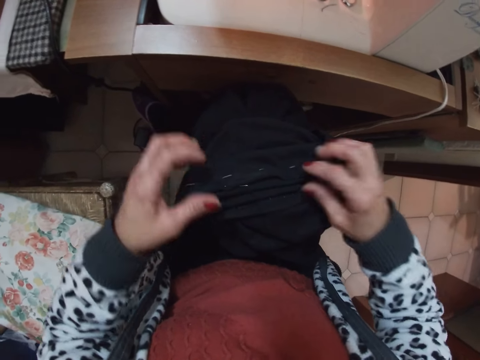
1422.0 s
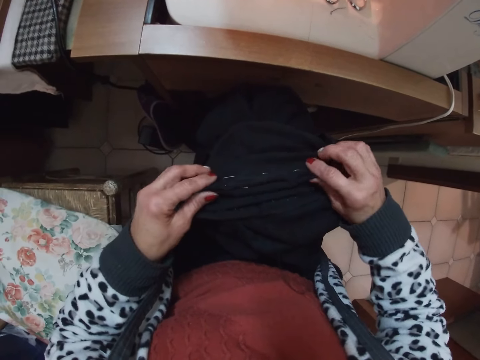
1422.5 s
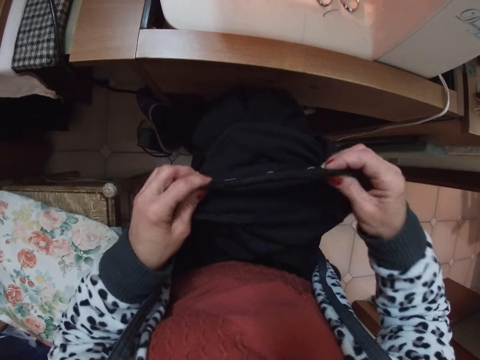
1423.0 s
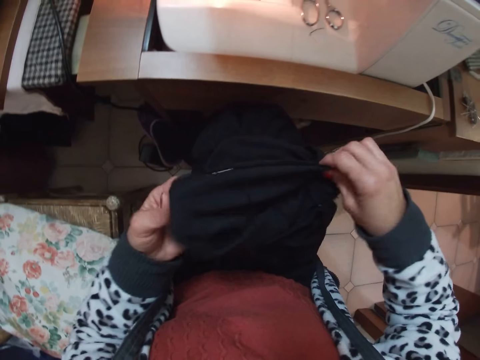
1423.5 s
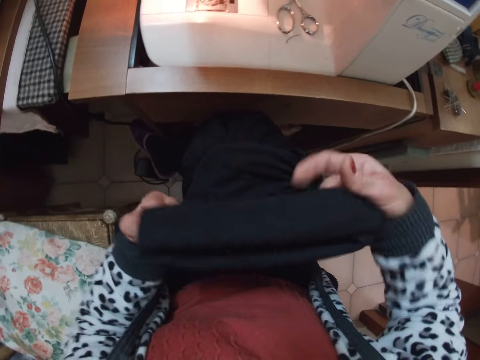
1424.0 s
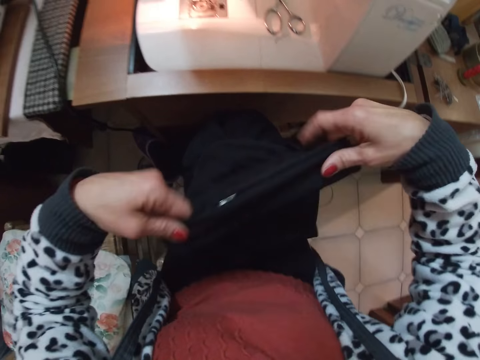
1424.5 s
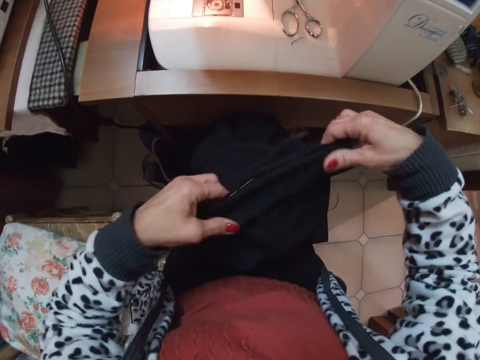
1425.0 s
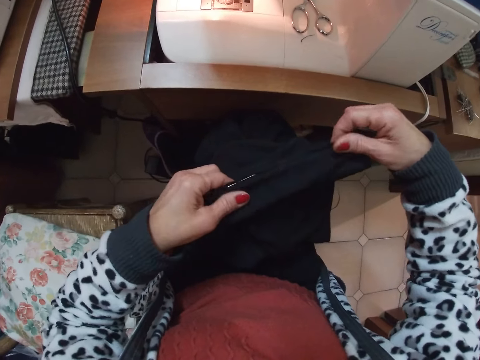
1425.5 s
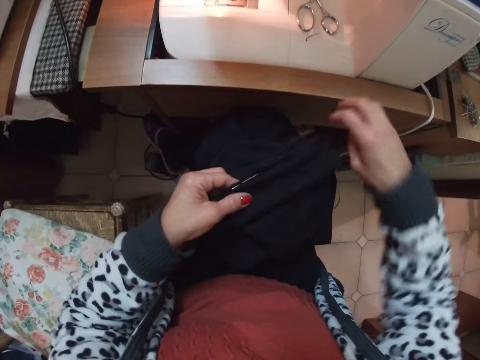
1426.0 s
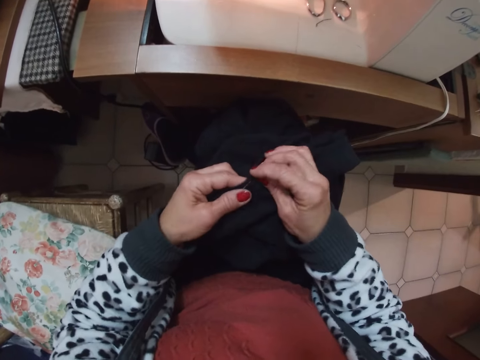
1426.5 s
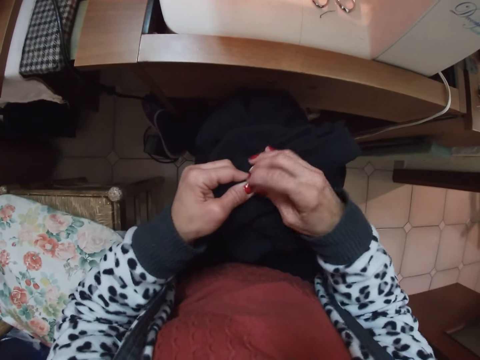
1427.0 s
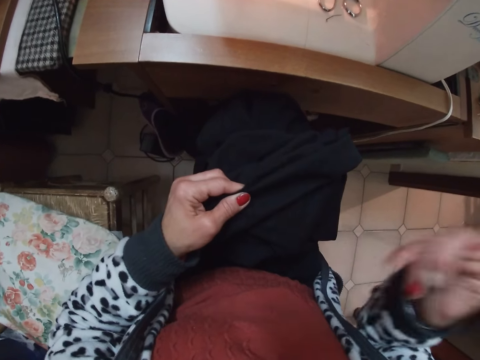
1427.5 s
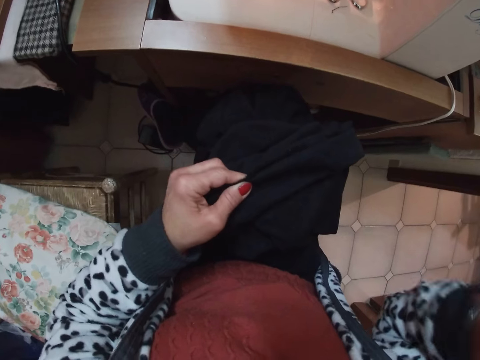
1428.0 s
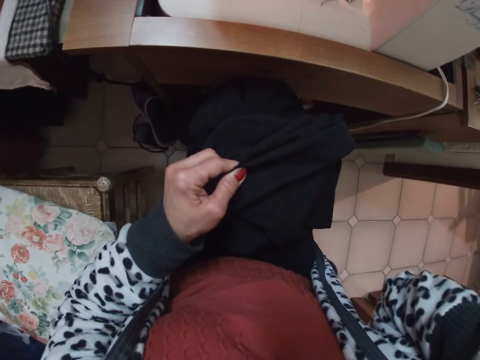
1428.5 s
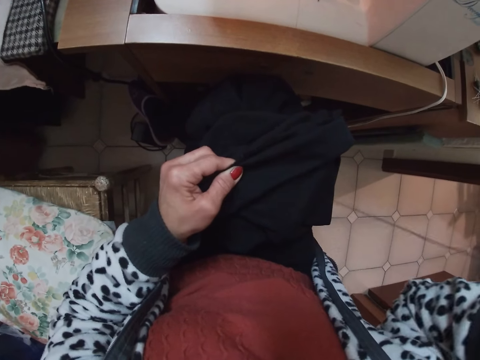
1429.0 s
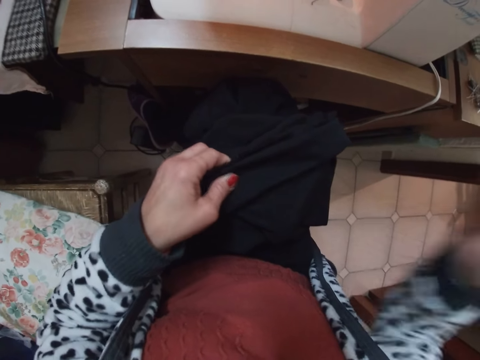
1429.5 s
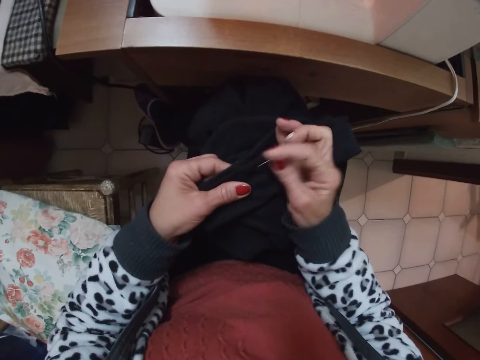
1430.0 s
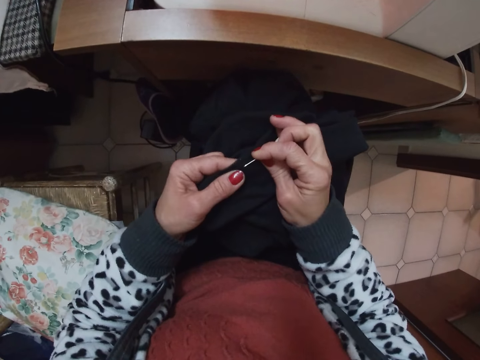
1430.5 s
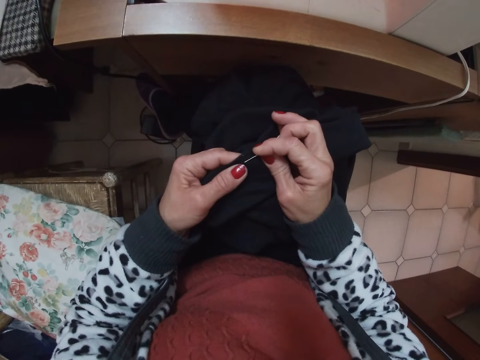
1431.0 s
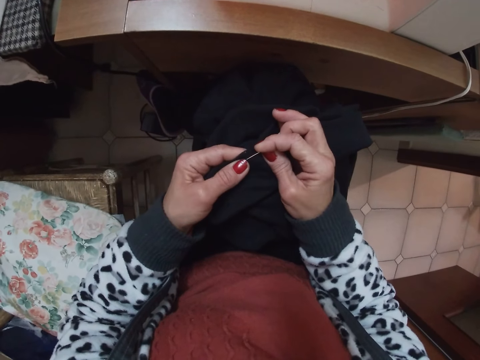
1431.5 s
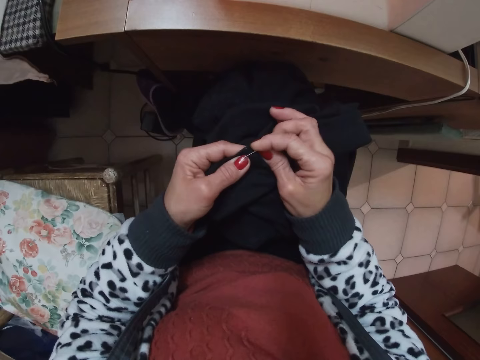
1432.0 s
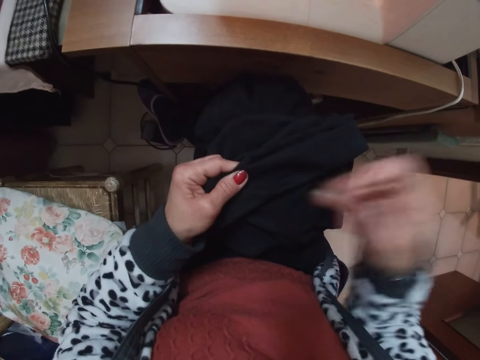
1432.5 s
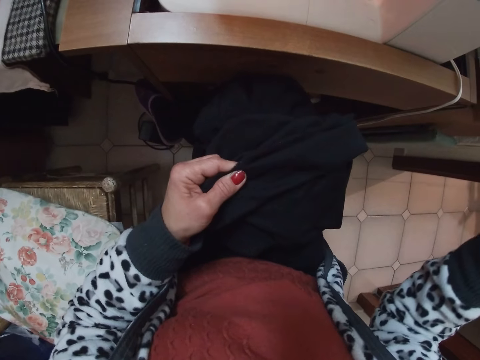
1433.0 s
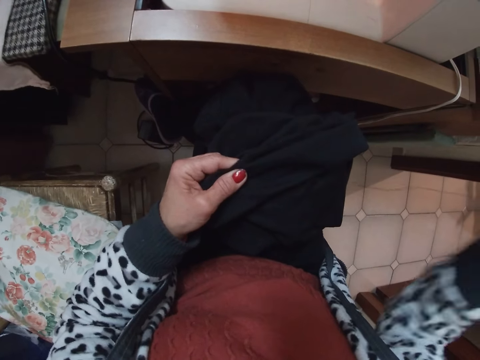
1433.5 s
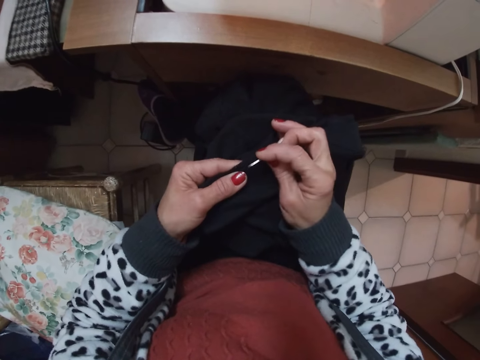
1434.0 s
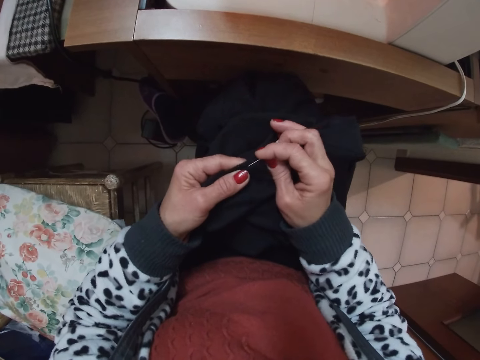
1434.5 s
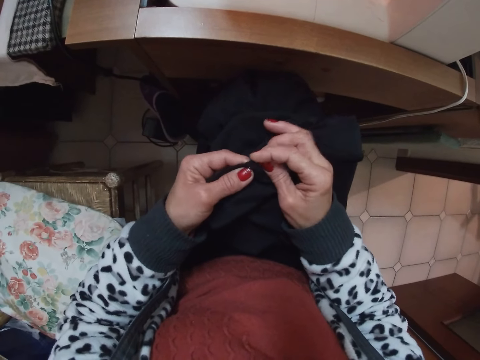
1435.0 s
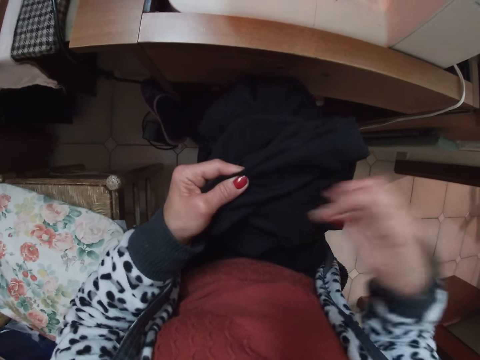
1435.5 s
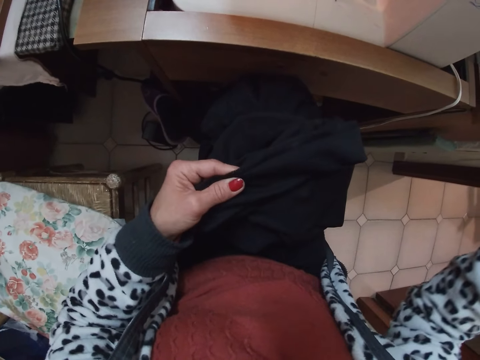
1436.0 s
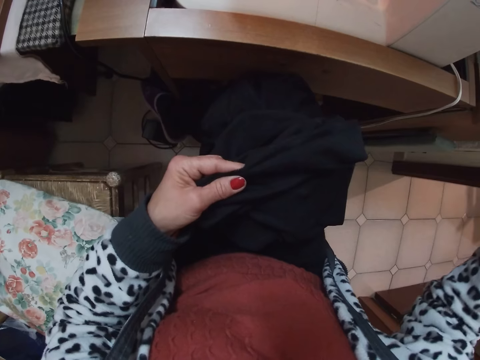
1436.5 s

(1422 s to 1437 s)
The camera wearer folds the cloth. She sews the cloth with the needle in her hand.

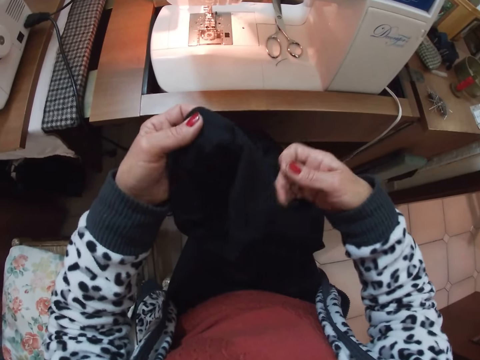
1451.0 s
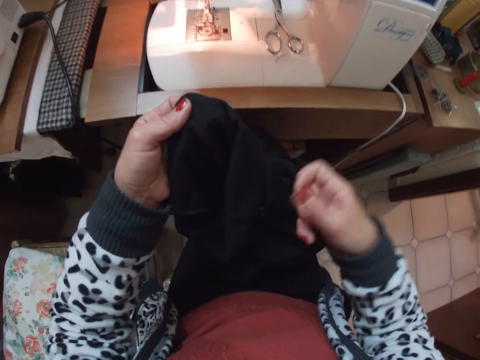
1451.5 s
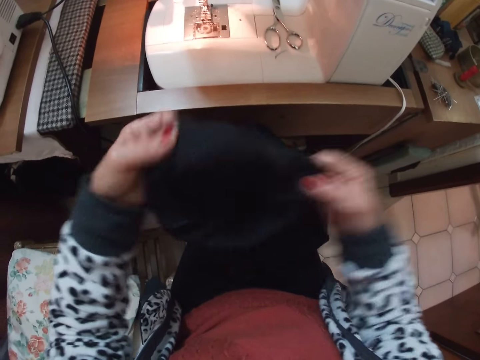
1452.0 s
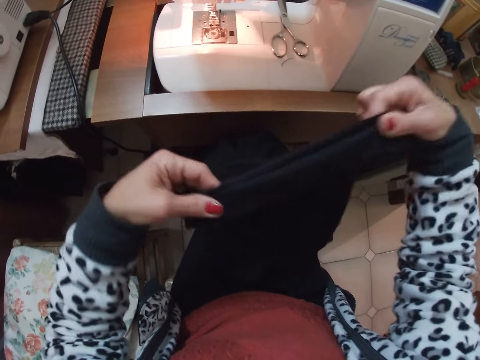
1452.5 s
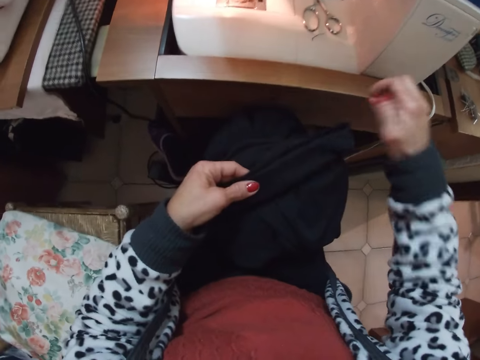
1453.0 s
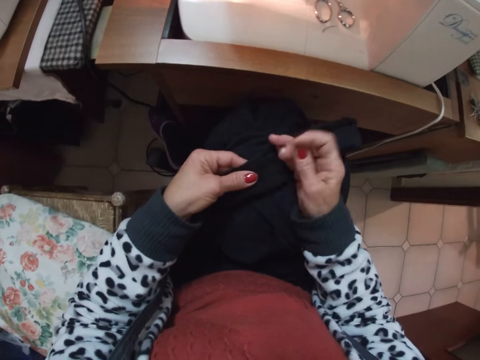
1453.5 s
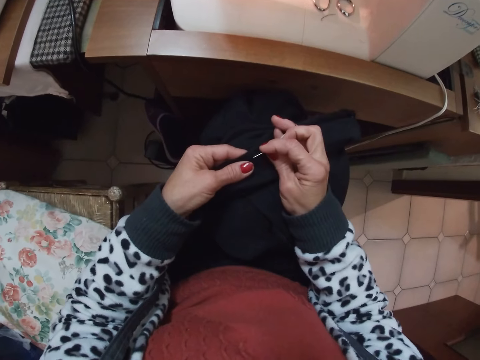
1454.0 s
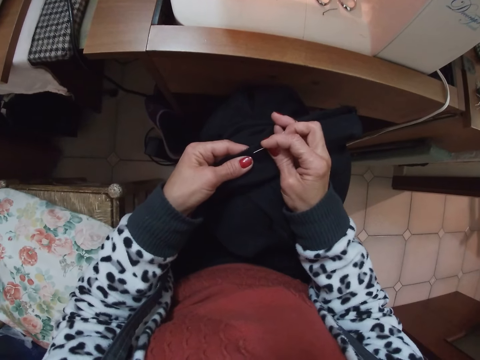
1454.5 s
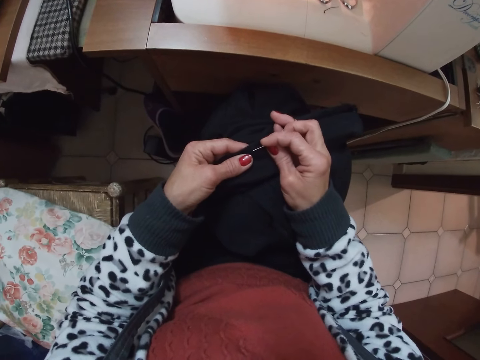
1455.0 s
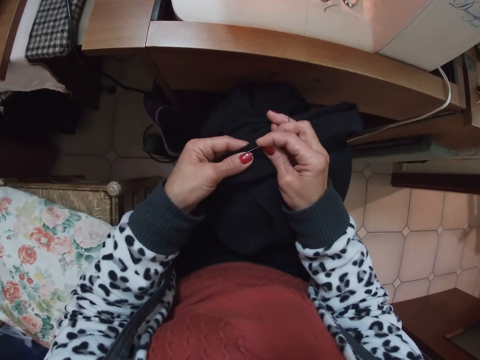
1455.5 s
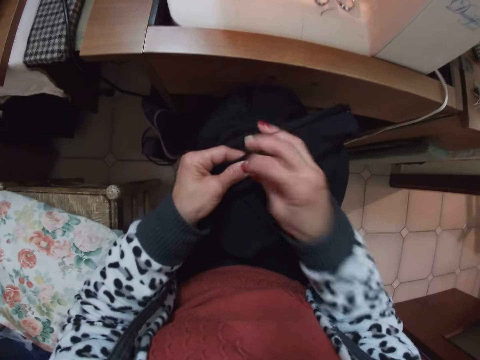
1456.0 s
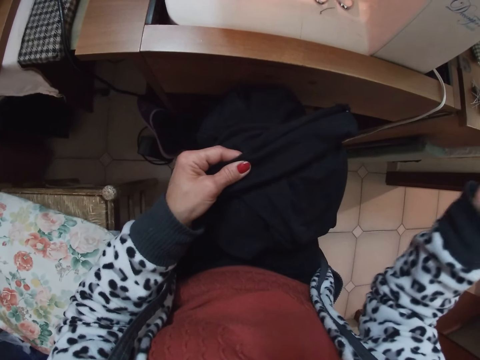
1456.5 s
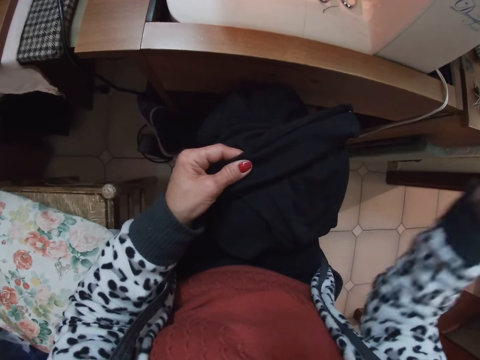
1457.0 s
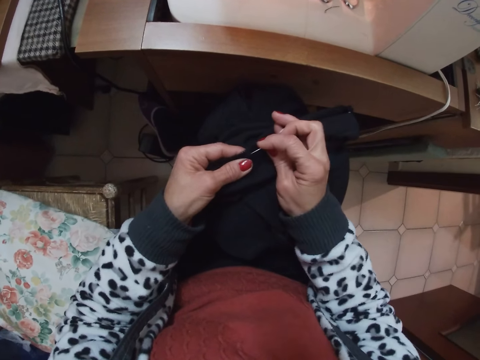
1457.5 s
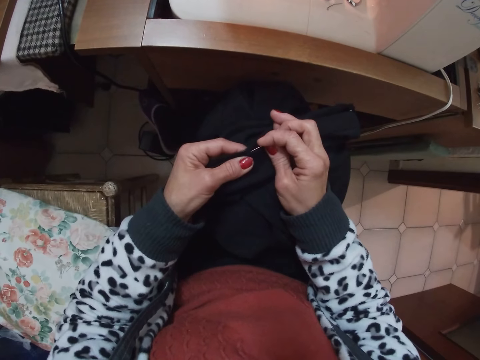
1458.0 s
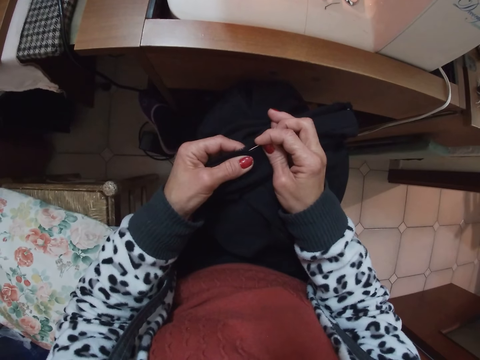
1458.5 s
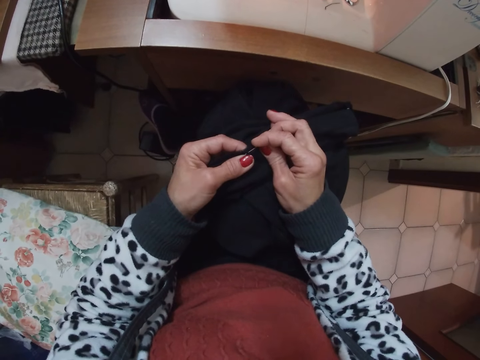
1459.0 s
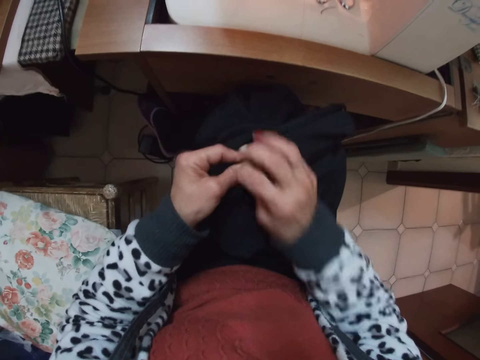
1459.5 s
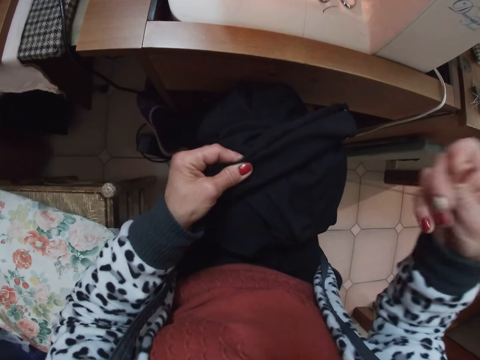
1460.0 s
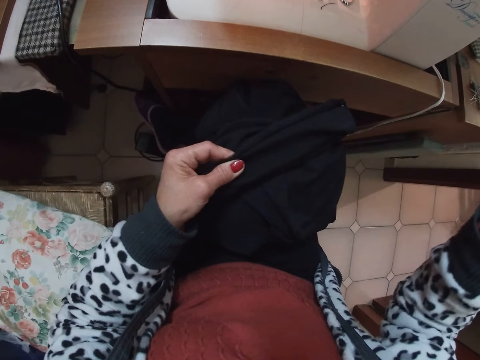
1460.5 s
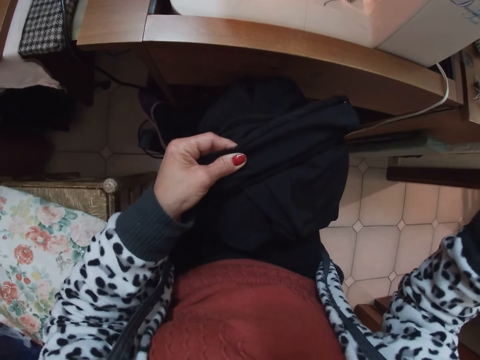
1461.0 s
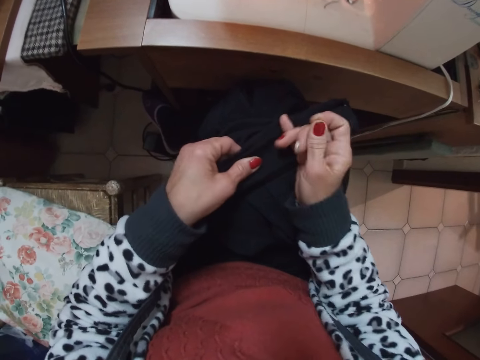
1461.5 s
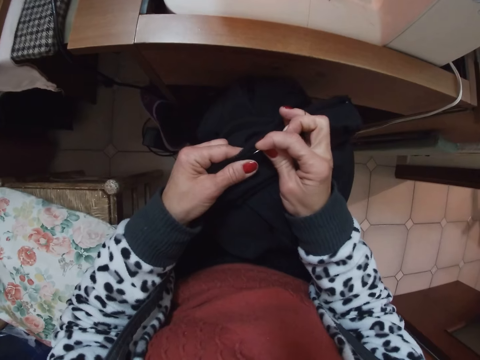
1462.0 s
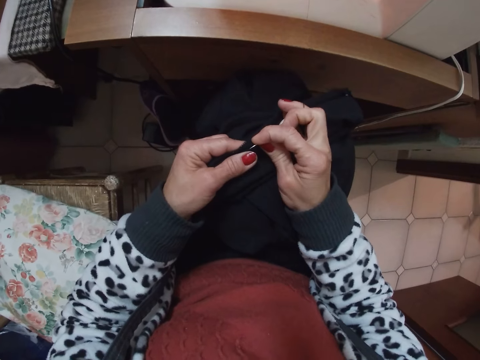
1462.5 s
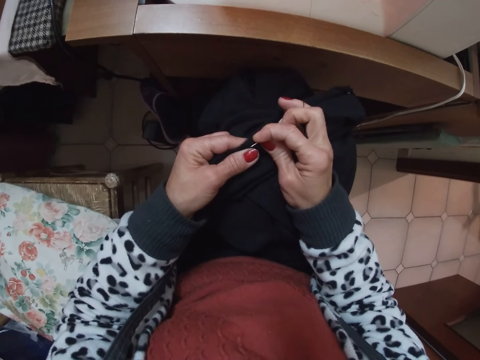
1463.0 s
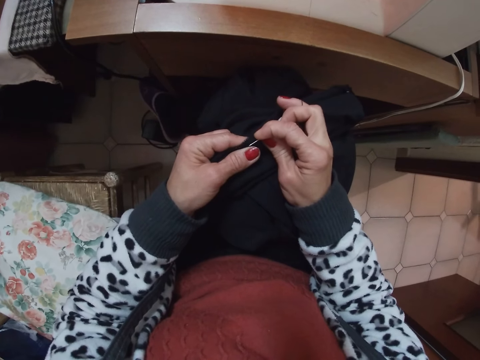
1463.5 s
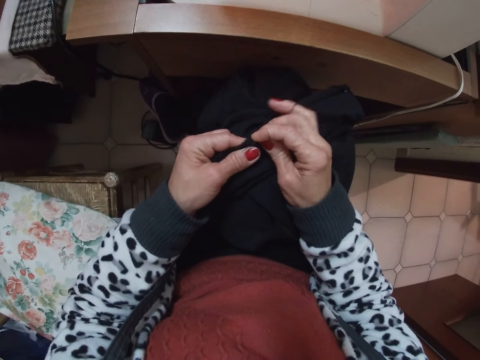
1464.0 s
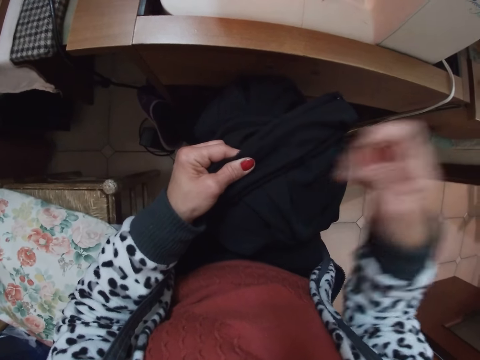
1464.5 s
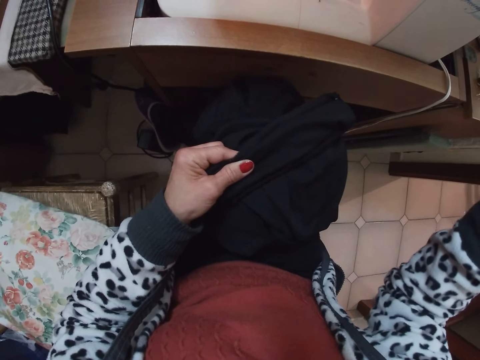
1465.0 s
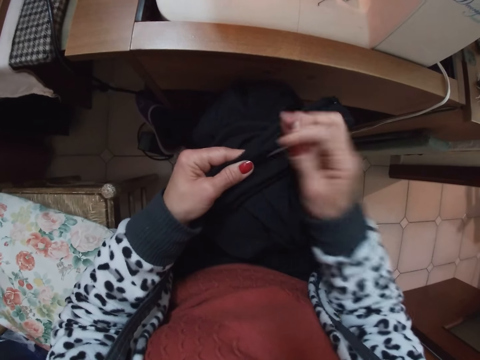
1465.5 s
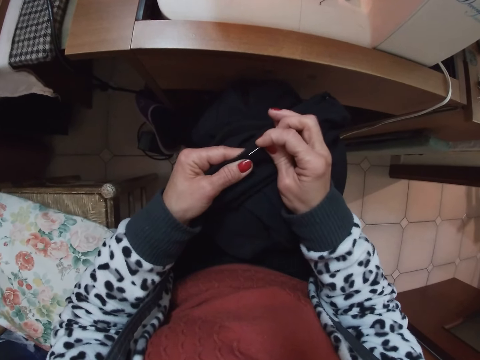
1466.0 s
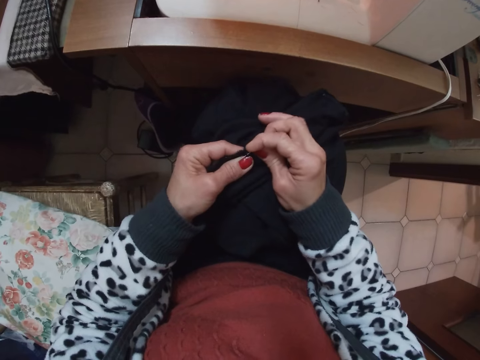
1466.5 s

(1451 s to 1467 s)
The camera wearer stretches the cloth with her hands. She sews the cloth with the needle in her hand.
